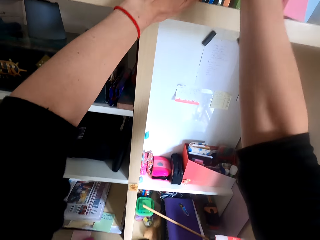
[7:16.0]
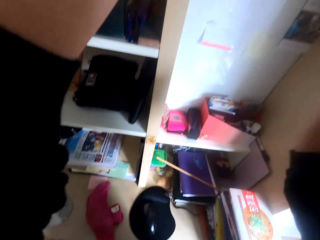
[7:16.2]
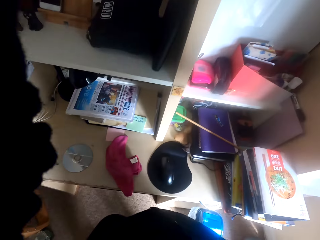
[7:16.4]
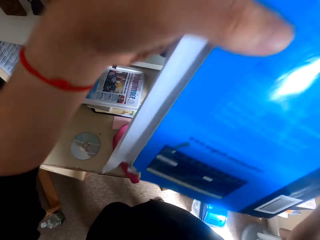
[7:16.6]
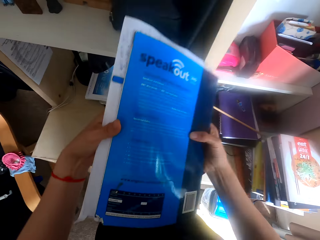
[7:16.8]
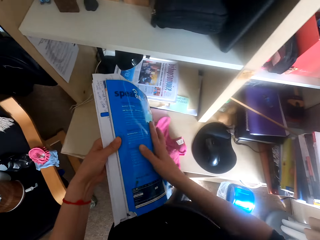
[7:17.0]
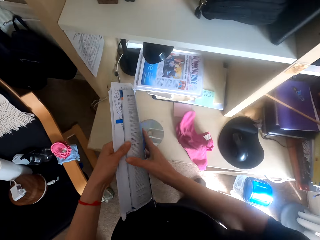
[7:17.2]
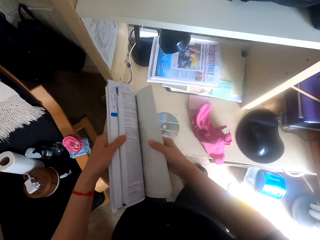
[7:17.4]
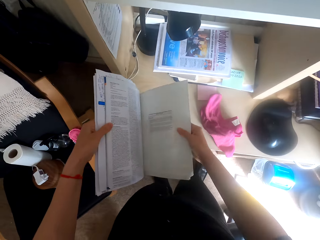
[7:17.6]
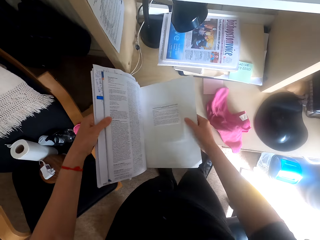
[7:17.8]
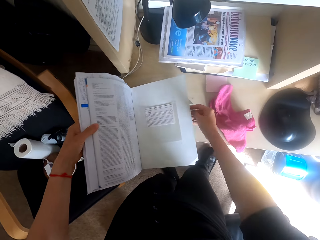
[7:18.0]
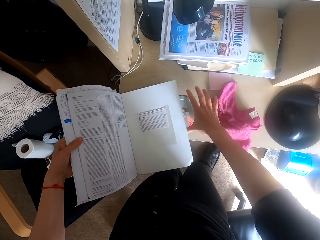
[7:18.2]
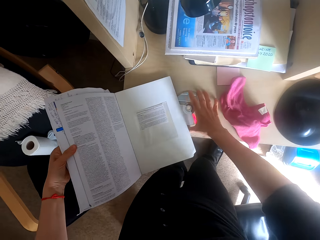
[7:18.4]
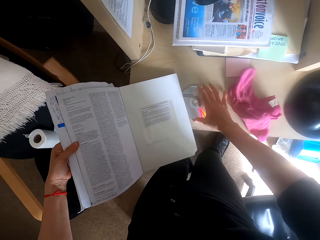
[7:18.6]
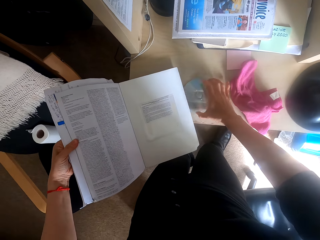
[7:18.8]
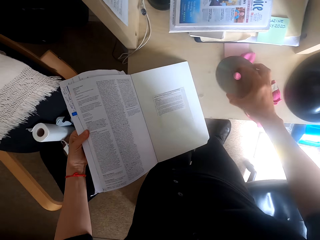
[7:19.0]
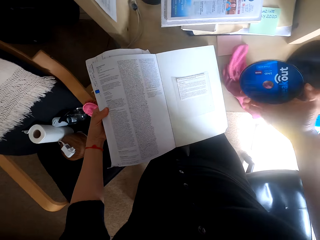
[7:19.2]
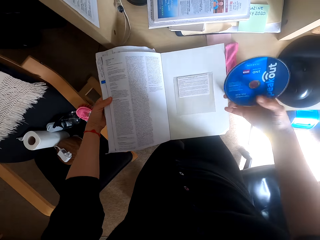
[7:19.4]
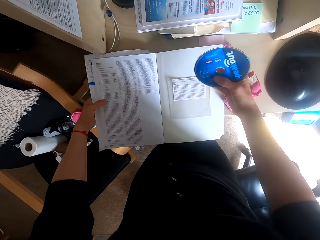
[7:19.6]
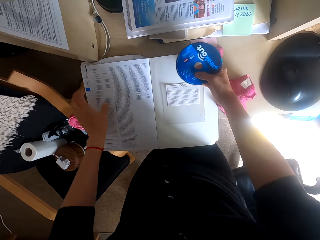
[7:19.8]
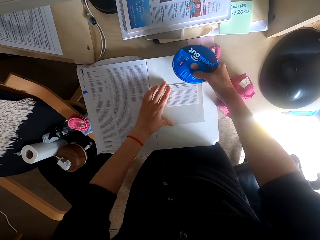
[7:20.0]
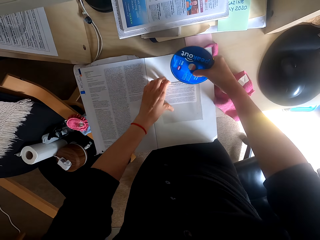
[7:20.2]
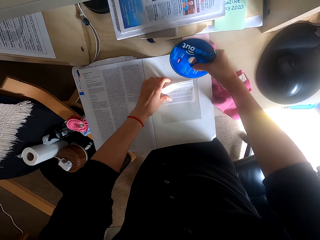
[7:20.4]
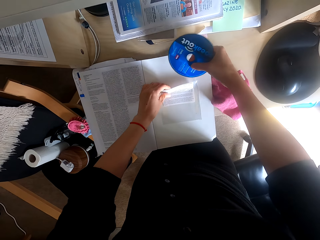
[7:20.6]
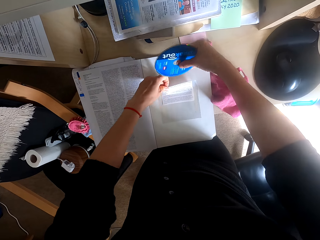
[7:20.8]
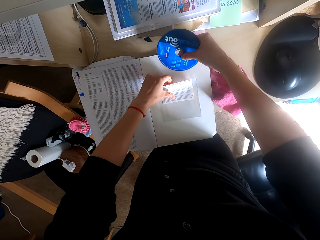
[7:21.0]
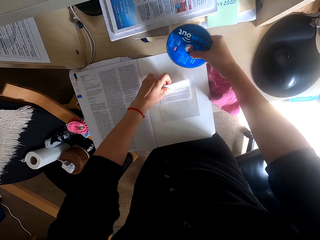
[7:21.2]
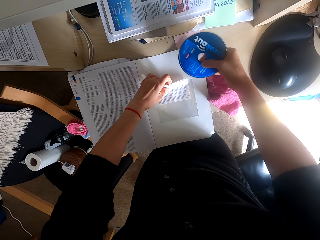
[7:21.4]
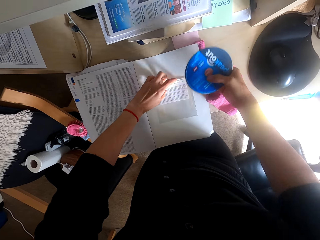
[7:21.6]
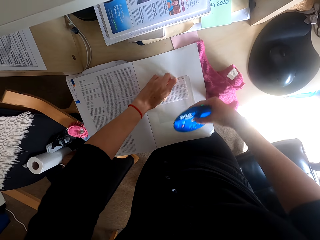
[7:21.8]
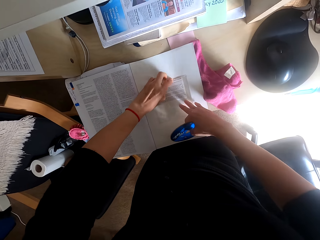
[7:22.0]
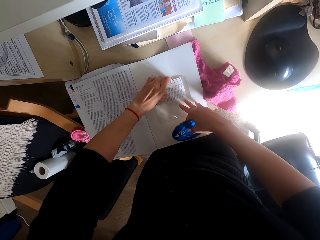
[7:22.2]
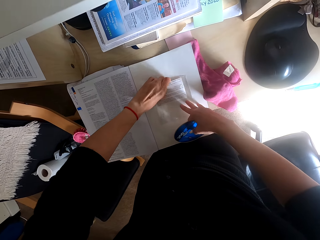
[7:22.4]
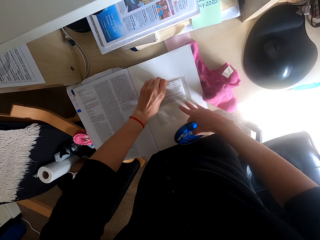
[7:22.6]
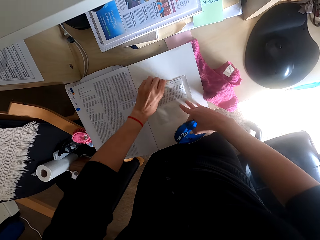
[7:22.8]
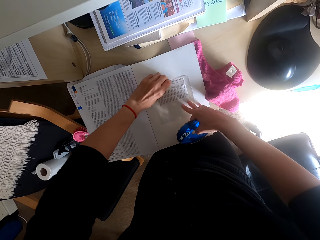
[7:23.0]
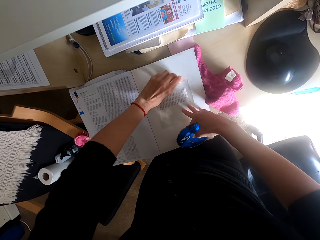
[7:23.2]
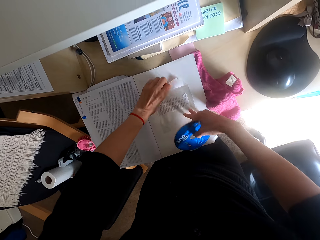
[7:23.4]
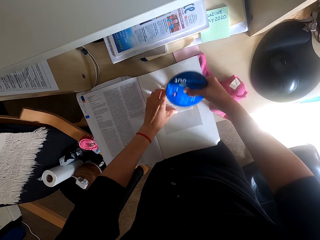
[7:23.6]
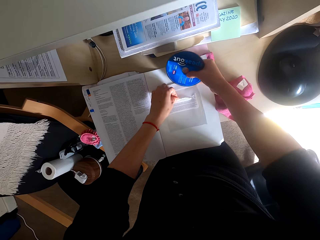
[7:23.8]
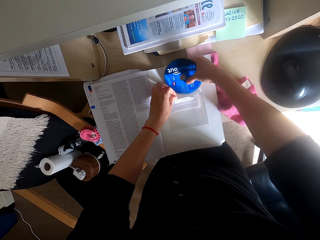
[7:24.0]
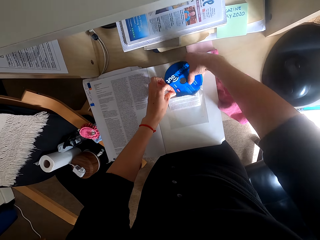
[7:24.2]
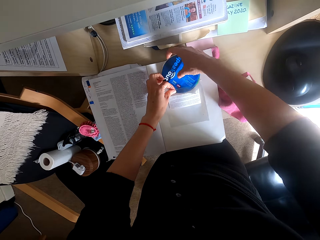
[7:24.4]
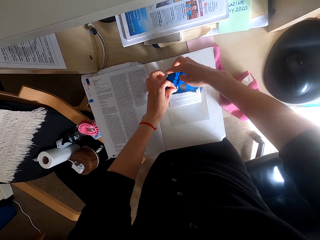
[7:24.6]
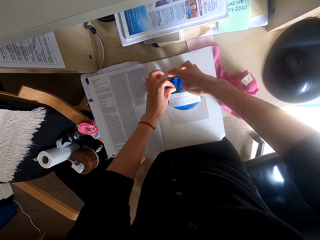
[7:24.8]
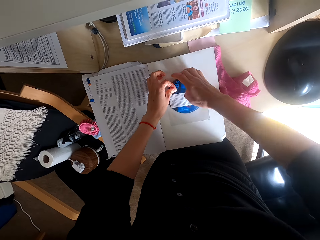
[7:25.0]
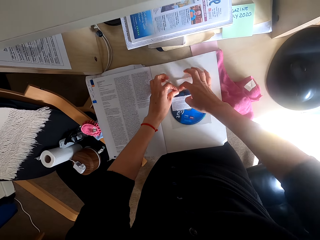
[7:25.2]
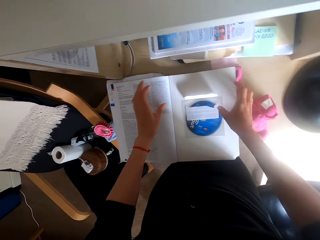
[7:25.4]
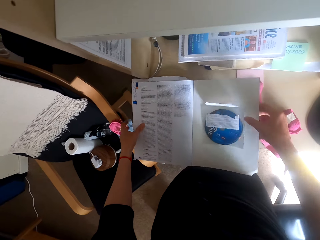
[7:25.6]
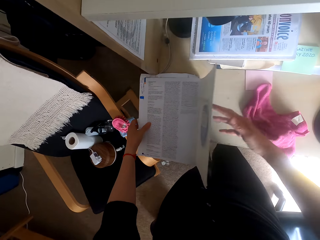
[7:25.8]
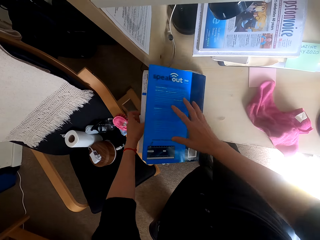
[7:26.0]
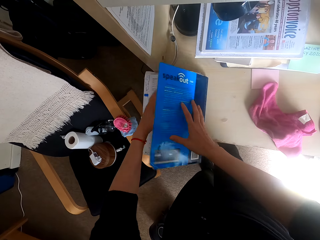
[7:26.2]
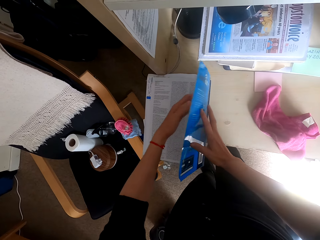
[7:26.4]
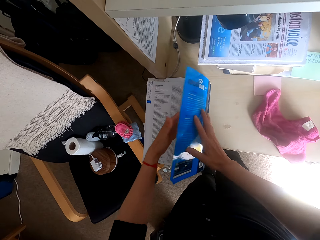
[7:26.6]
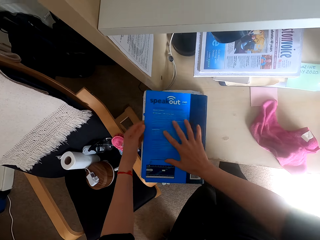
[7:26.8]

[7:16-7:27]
The camera wearer holds the book. They flip the book. They open the book. They pick up the optical disc. They place the book on the table. They raise an optical disc paper. They open the optical disc paper. They put the optical disc in the paper. They flip the book. They close the book.

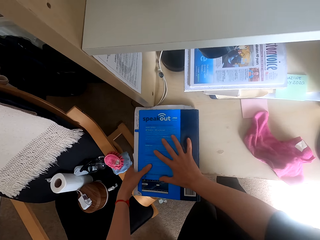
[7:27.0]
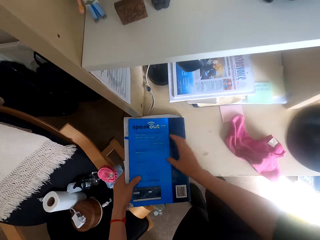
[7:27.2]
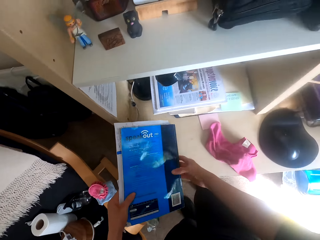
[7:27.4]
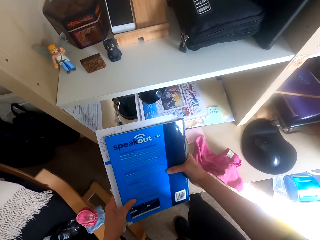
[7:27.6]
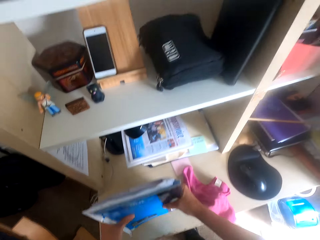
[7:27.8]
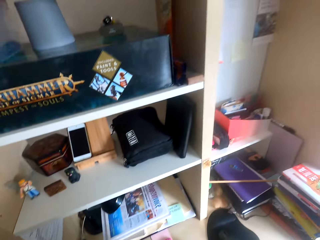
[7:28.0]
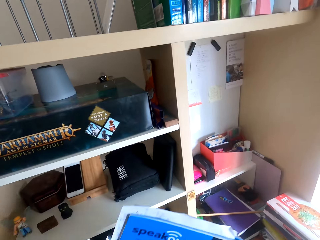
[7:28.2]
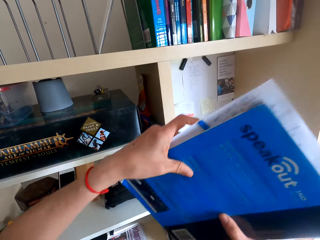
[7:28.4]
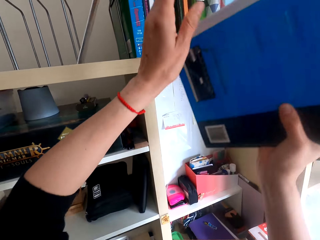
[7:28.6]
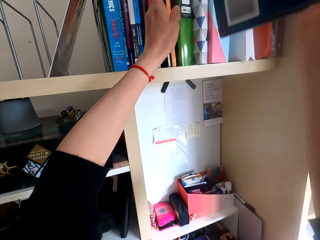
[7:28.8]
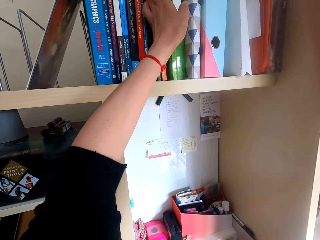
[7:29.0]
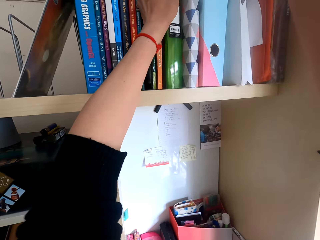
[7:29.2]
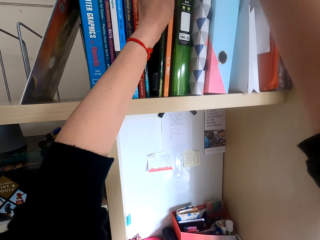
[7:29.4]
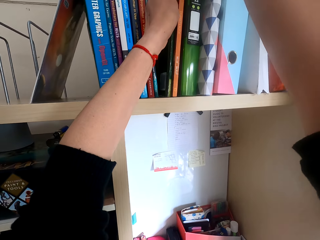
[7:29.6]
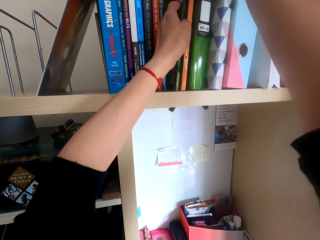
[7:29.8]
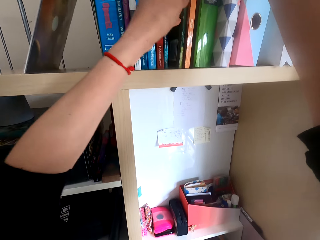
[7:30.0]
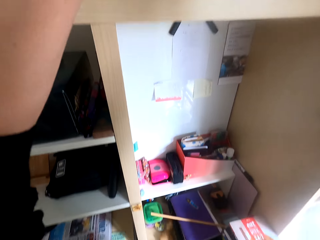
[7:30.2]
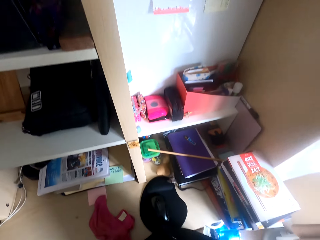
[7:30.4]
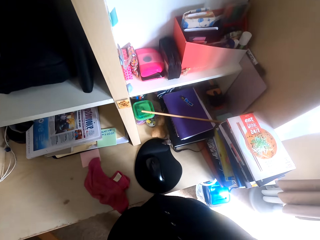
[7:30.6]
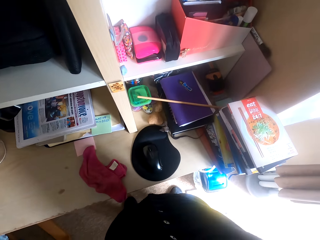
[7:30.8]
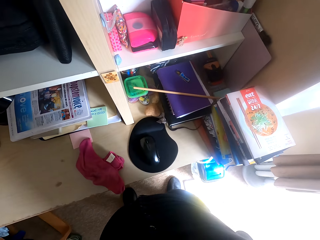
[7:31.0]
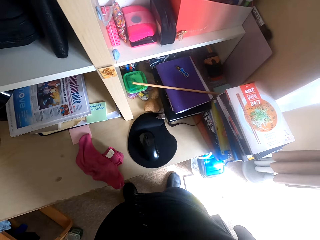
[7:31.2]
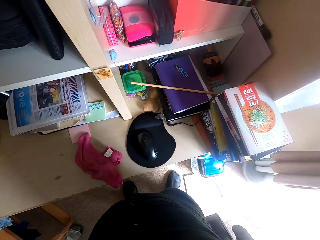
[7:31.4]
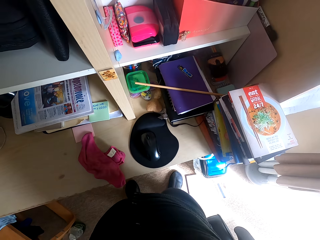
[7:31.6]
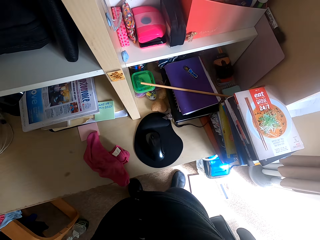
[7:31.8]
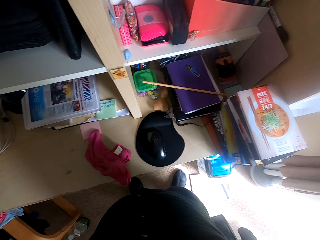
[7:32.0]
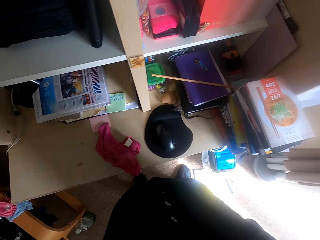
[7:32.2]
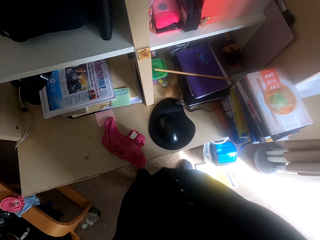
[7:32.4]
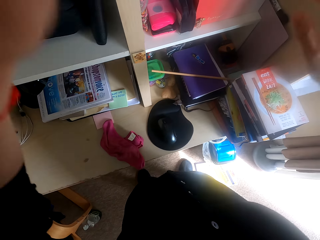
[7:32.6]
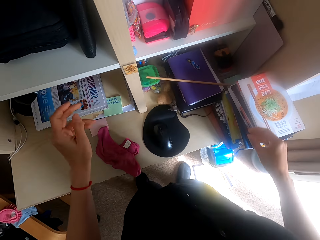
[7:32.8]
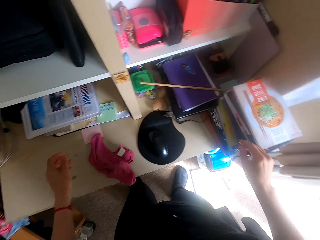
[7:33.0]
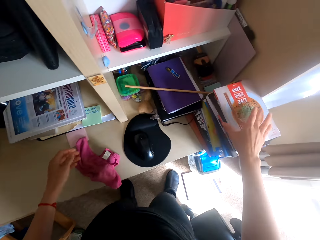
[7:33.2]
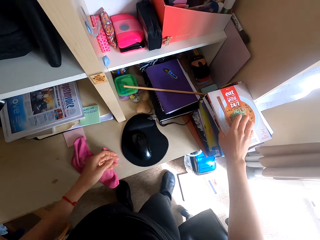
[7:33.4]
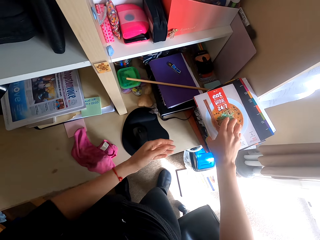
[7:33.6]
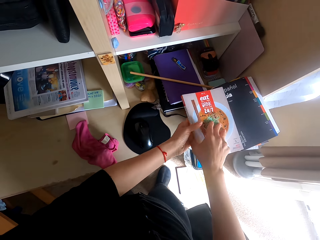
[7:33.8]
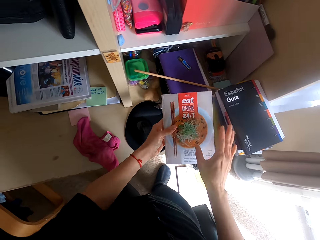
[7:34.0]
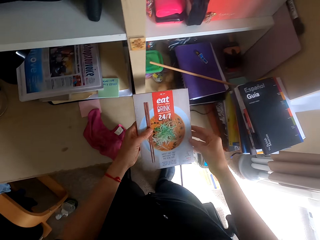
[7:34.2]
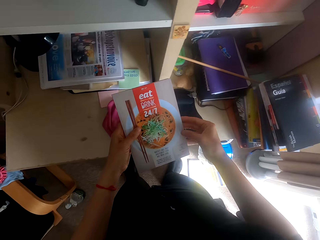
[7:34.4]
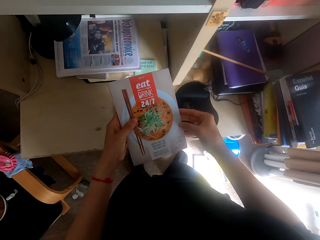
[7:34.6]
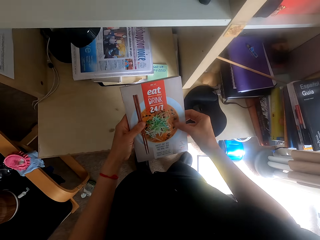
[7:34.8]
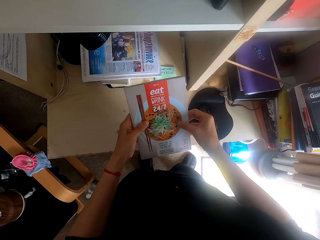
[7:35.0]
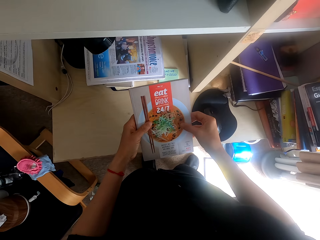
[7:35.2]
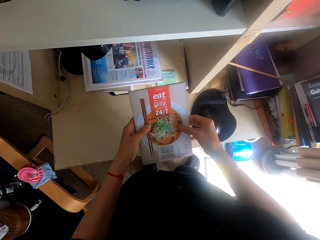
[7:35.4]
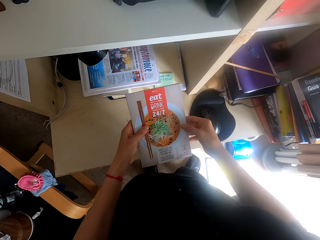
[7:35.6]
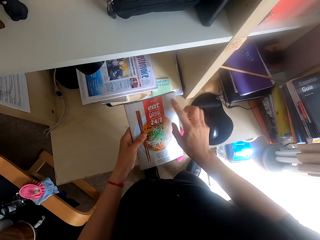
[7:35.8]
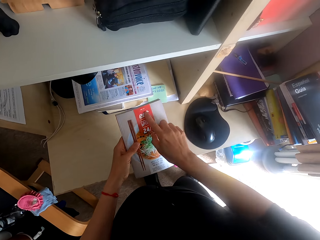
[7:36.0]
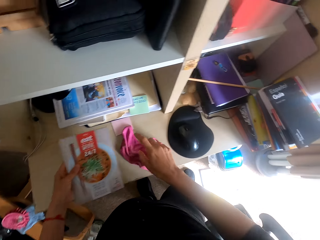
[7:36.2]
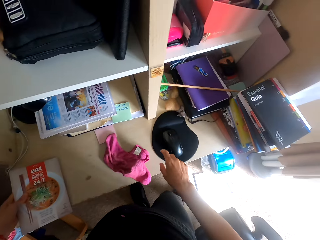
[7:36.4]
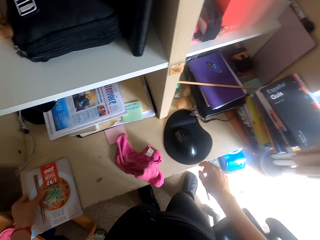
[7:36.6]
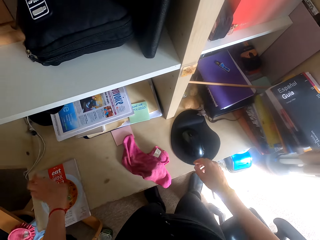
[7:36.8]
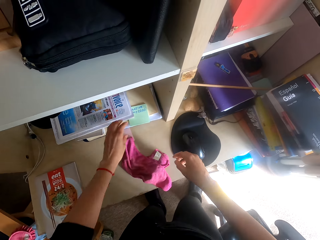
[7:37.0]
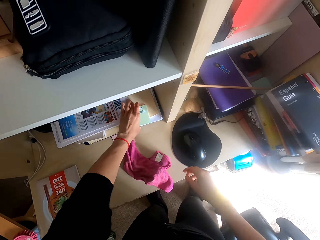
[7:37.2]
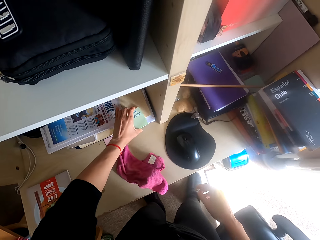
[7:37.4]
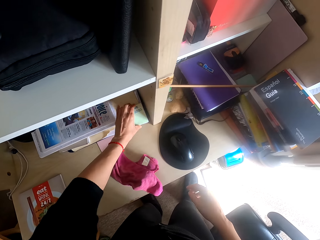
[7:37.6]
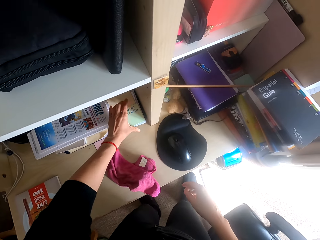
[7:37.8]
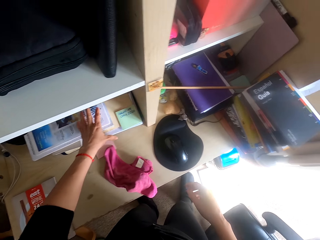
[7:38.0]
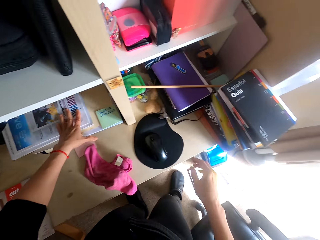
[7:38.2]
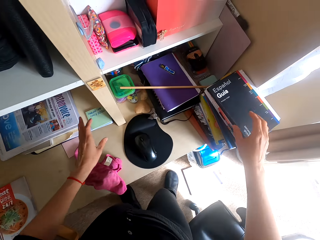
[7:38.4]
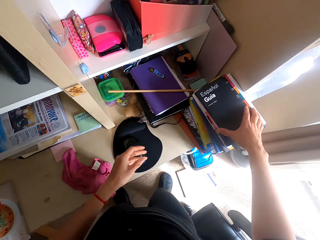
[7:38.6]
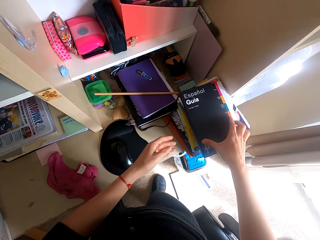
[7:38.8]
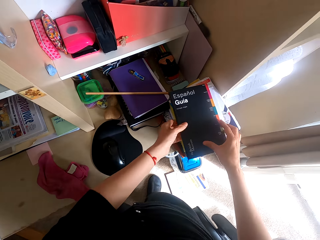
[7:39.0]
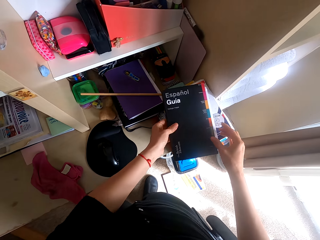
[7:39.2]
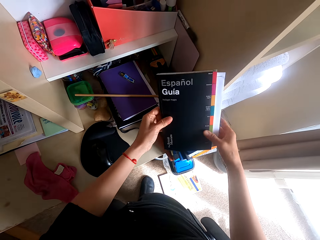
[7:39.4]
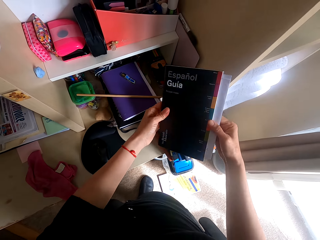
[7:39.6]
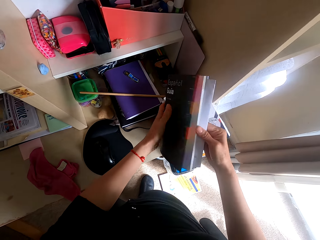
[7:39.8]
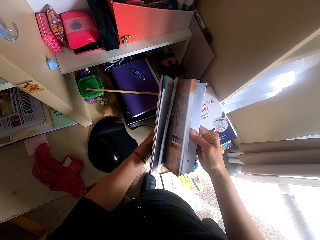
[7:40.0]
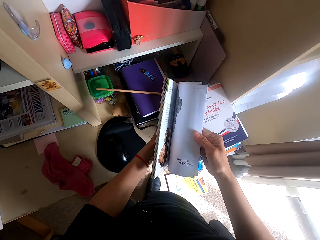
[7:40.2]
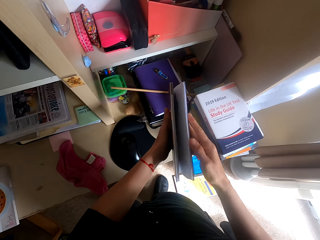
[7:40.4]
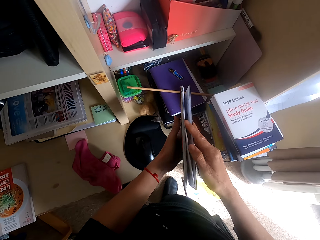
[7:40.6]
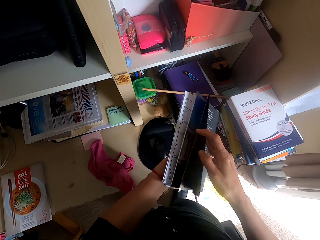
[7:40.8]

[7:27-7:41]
The camera wearer picks up the book. They hit the book on the table. They place the book on the shelf and move books. They look around the table. They pick up a food book. They read the book. They point at the book. They place the book on the table. They move a notebook or sticky note. They touch the books. They pick up a book. They flip the pages of the book.
